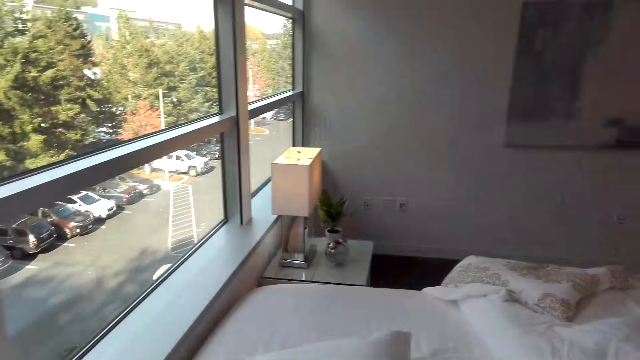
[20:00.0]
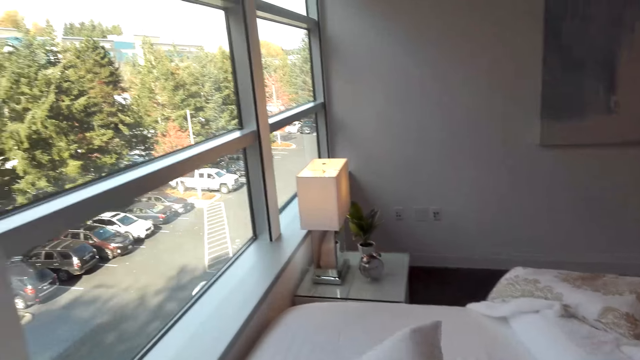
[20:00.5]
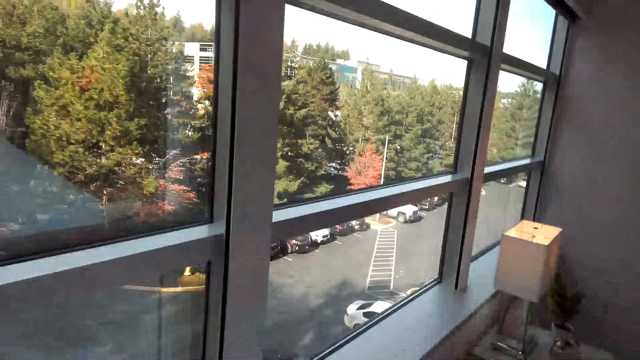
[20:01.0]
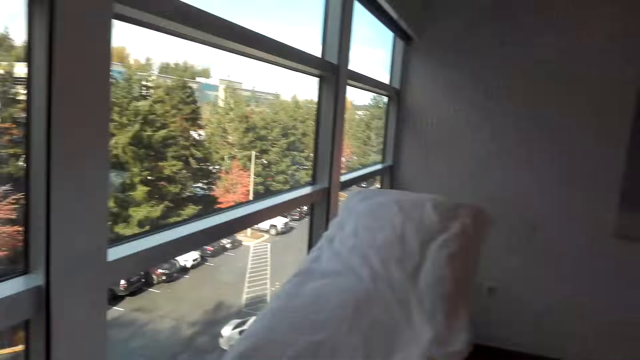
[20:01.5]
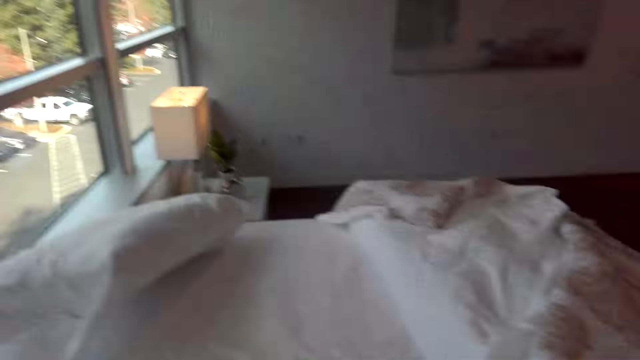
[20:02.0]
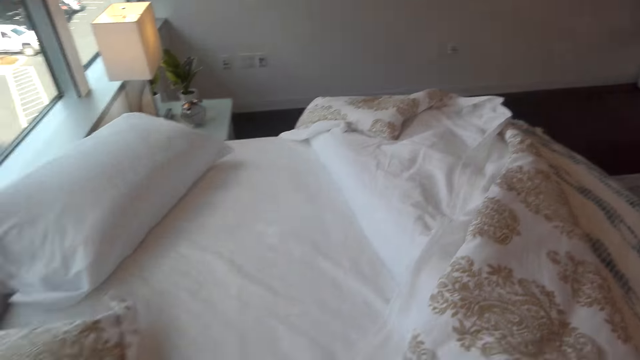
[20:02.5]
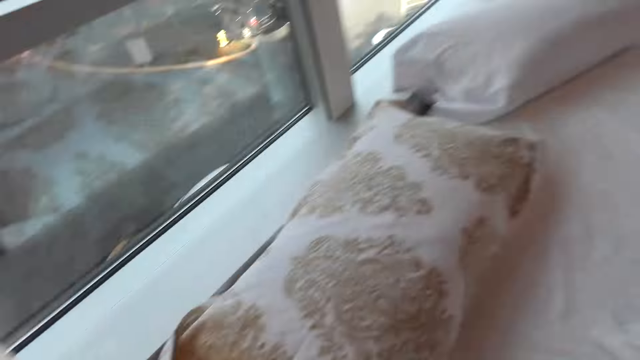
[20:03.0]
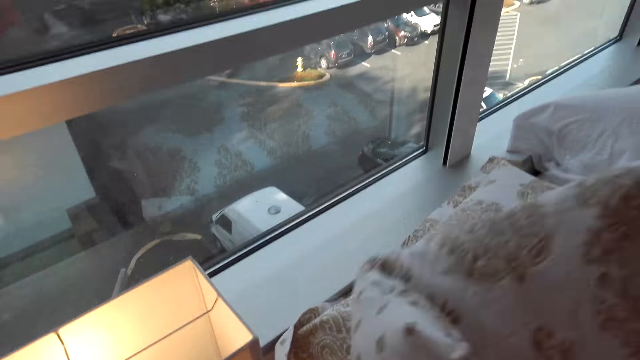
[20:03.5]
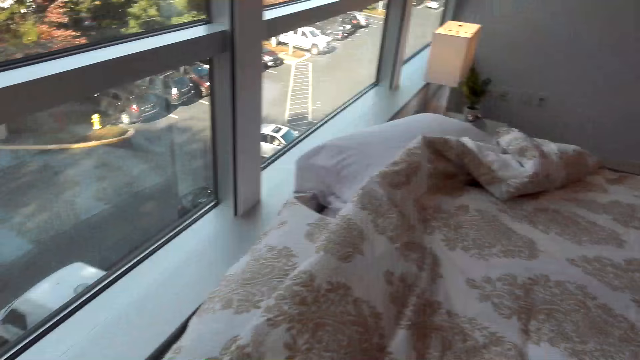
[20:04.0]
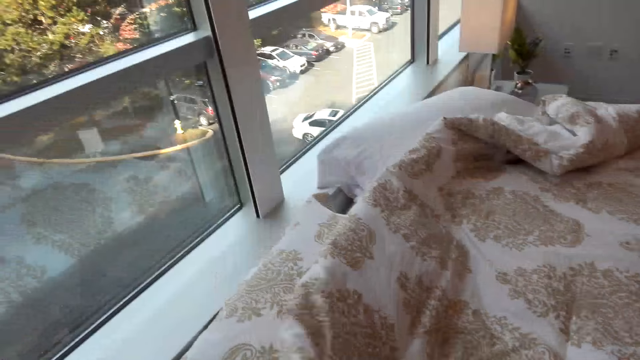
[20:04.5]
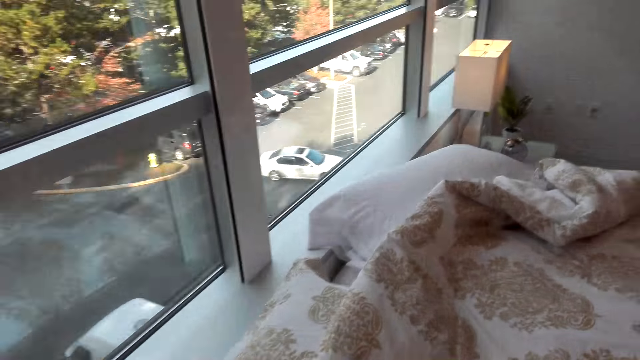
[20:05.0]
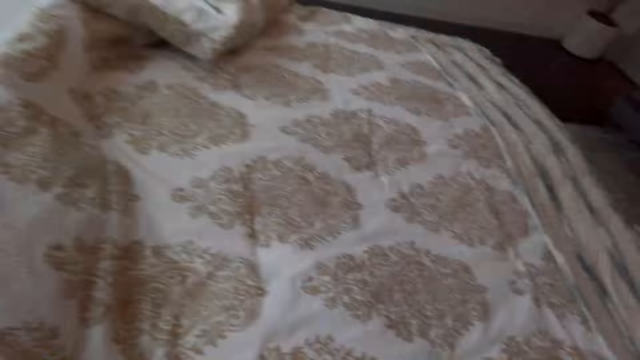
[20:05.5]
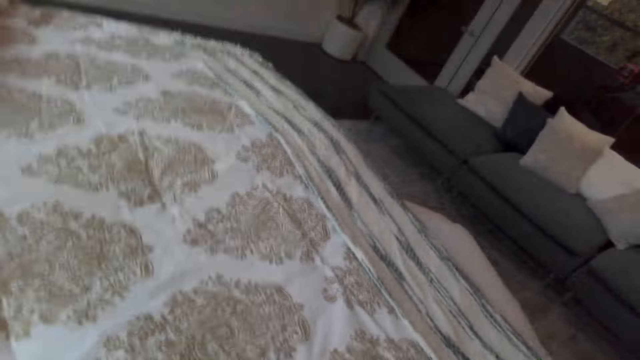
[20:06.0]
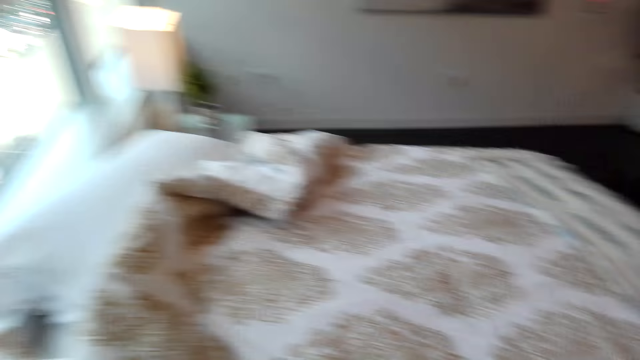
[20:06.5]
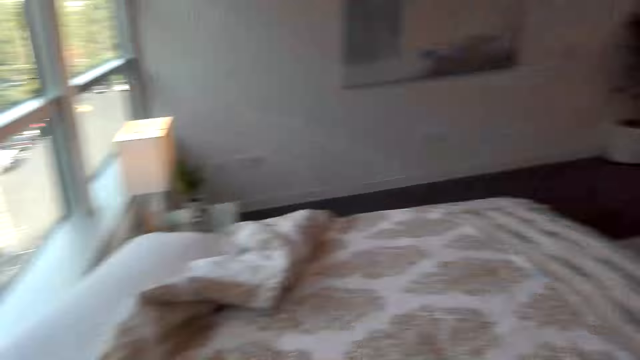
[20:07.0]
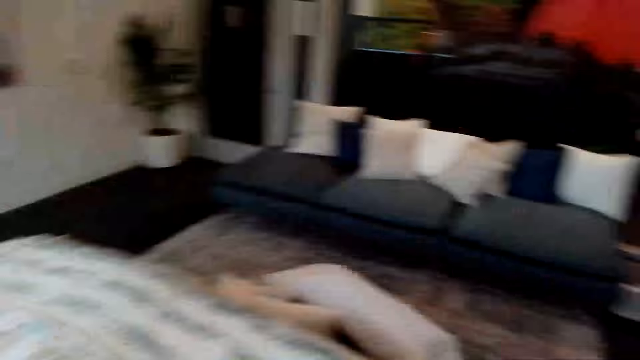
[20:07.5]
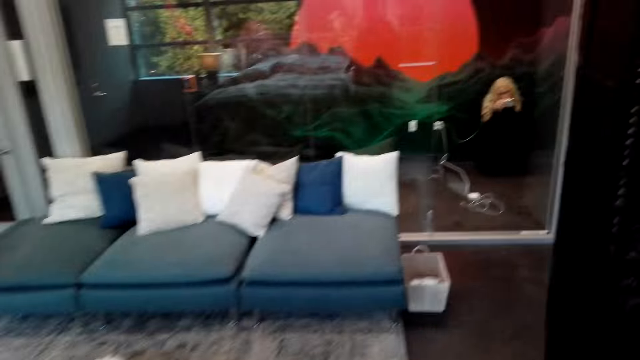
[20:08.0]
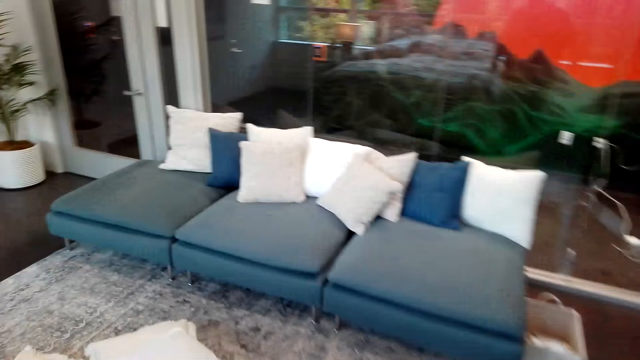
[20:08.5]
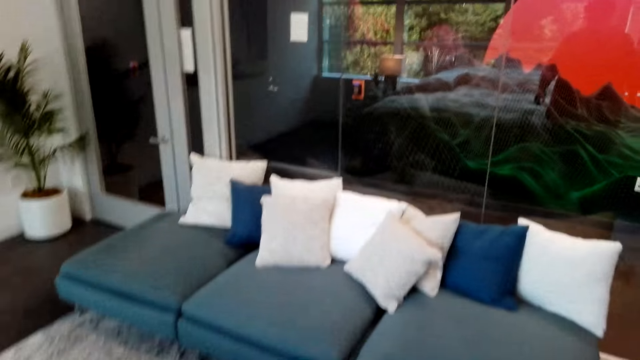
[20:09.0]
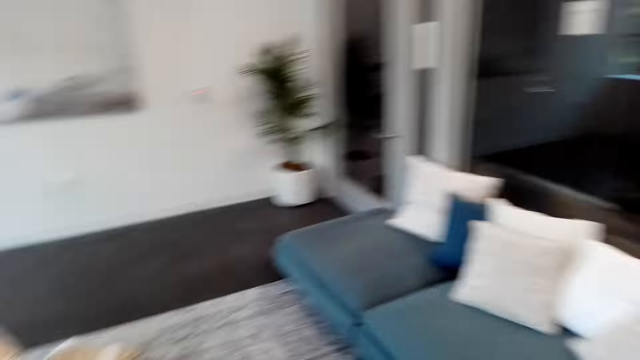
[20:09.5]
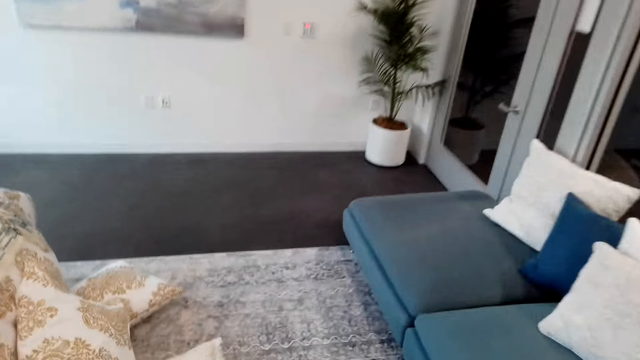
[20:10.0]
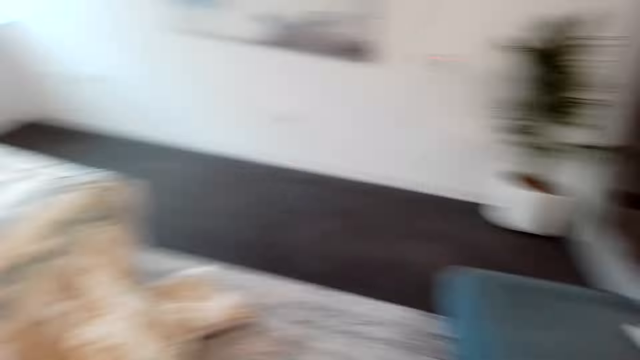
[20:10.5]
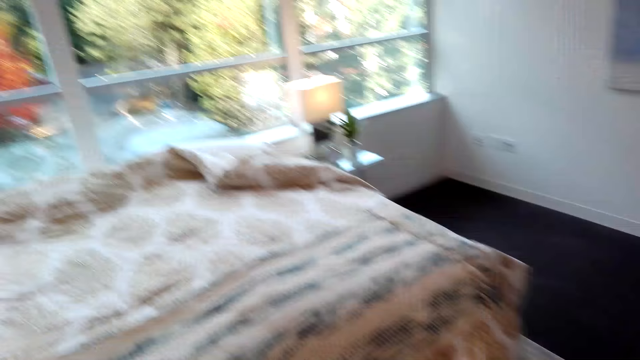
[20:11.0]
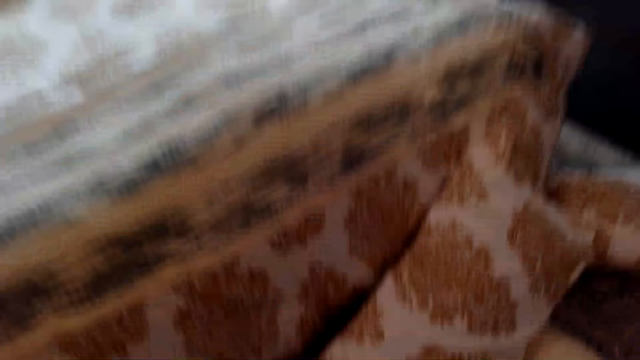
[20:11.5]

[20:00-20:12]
The camera wearer throws a pillow on the bed. They make the bed.

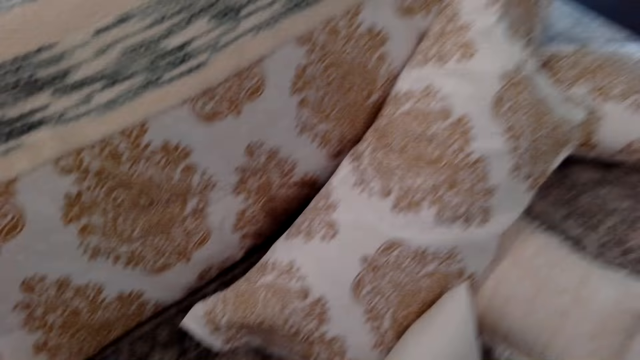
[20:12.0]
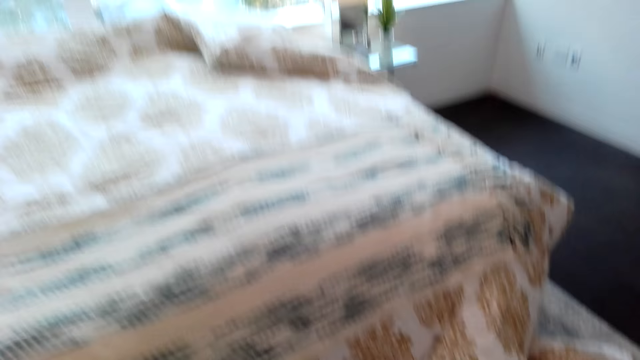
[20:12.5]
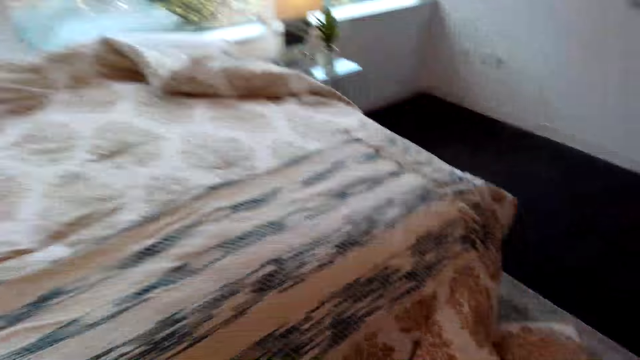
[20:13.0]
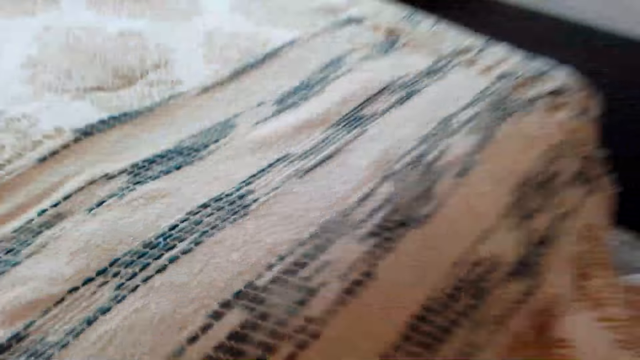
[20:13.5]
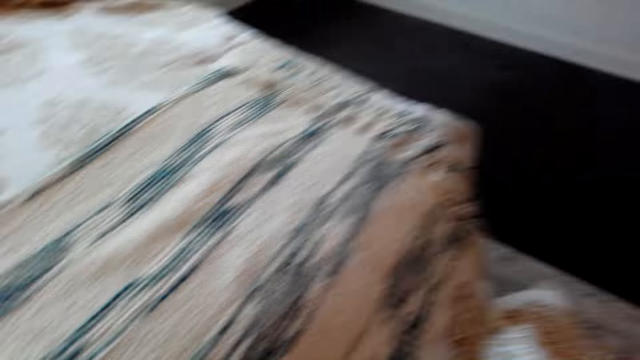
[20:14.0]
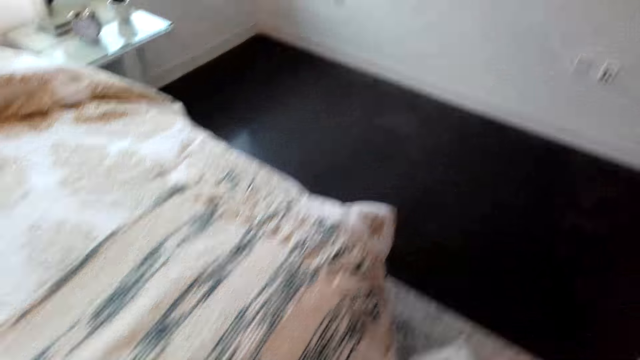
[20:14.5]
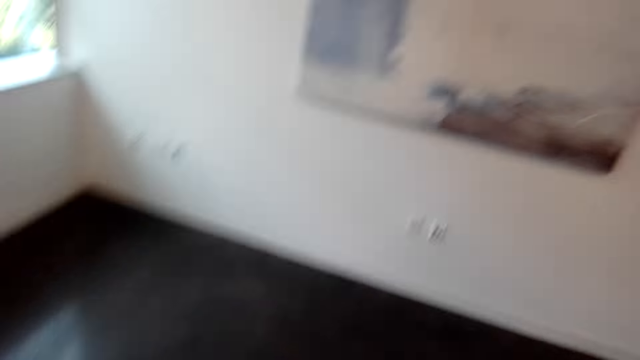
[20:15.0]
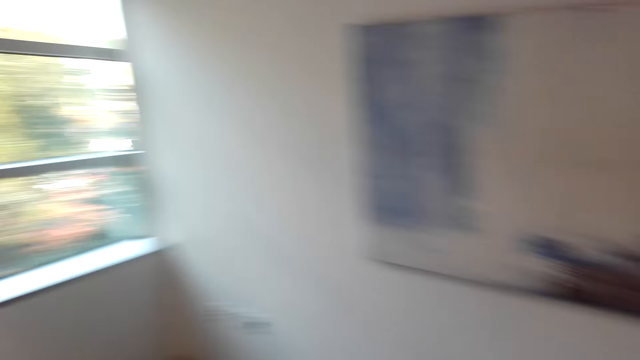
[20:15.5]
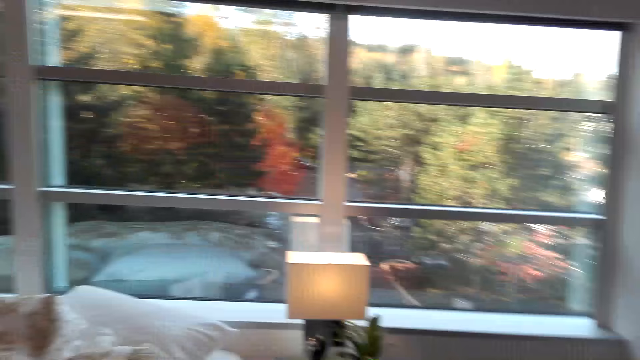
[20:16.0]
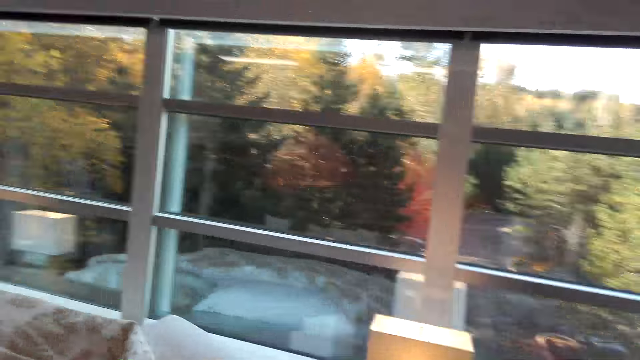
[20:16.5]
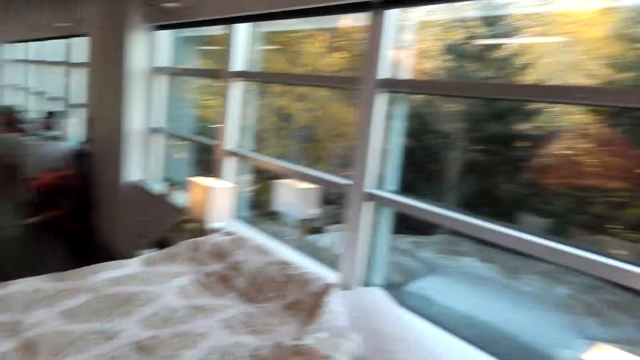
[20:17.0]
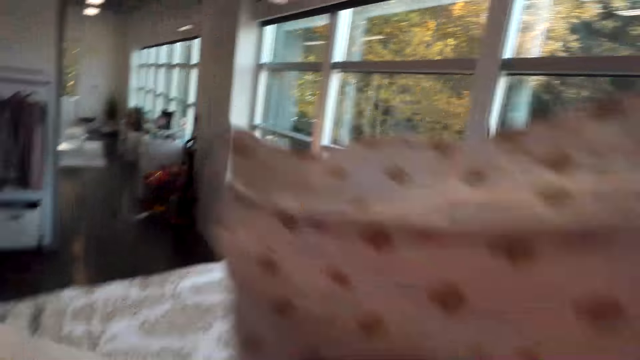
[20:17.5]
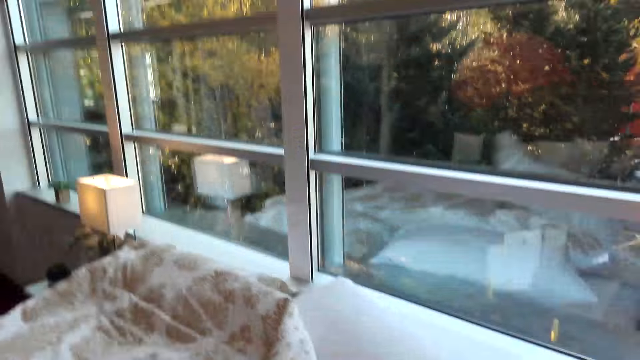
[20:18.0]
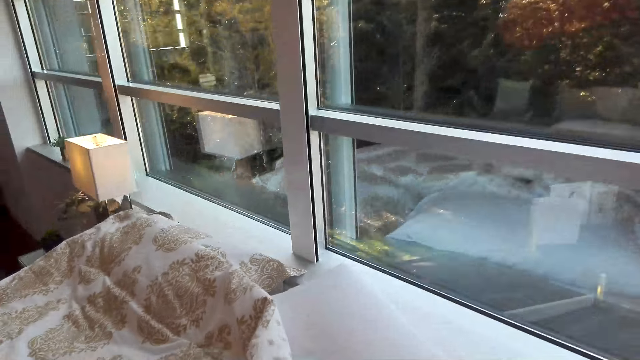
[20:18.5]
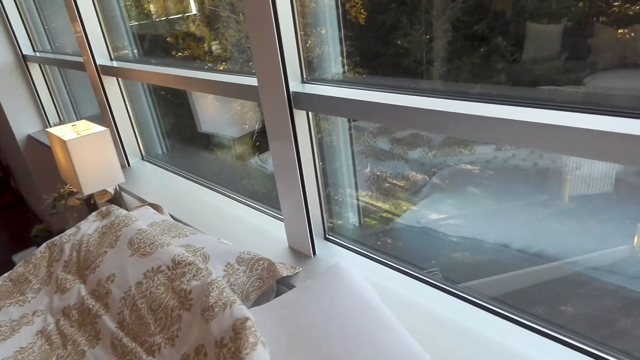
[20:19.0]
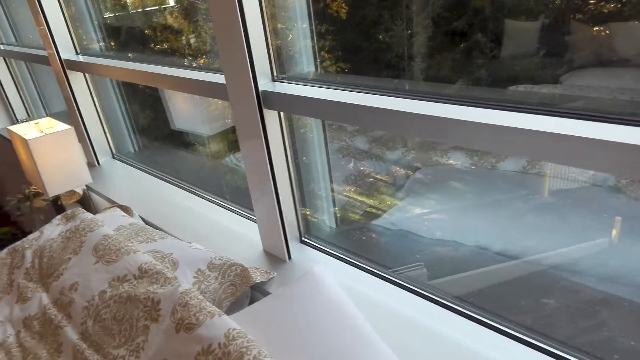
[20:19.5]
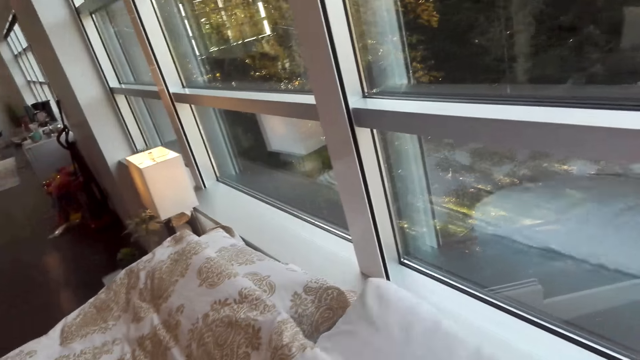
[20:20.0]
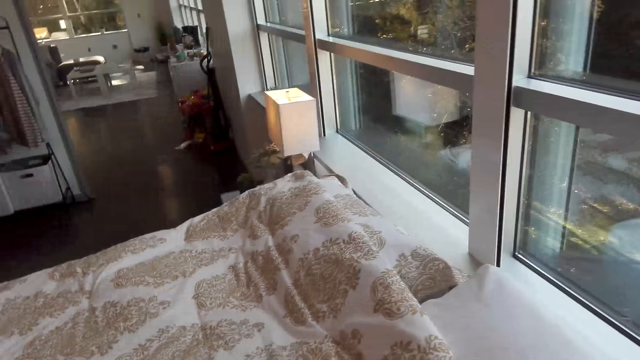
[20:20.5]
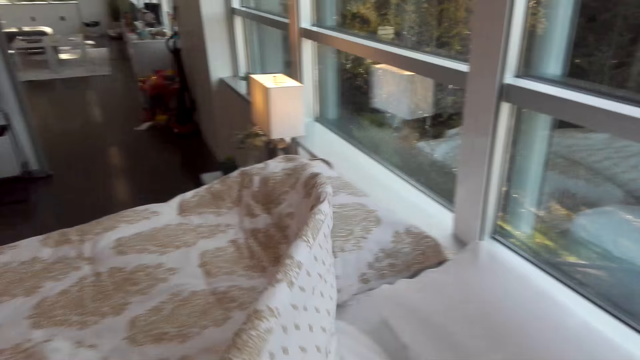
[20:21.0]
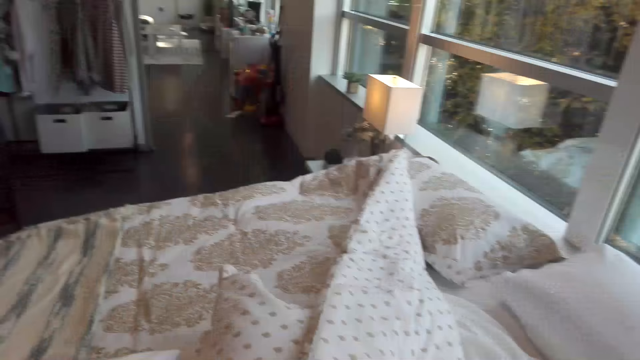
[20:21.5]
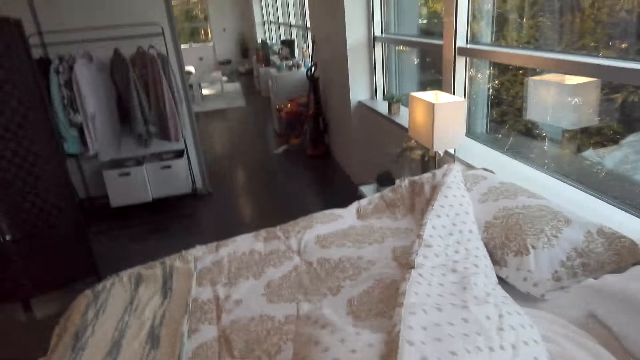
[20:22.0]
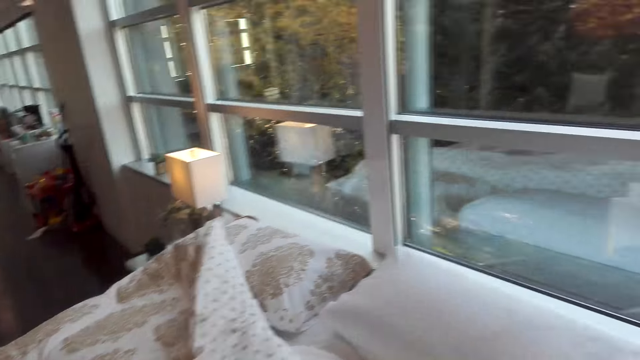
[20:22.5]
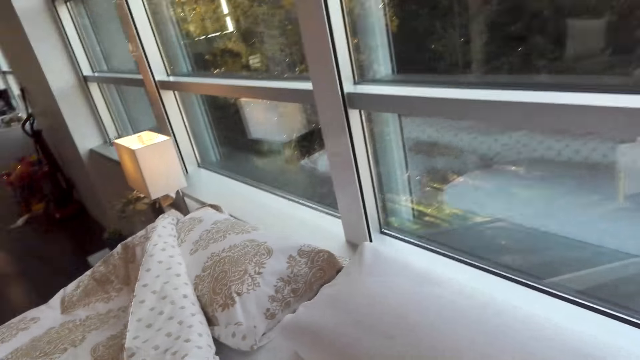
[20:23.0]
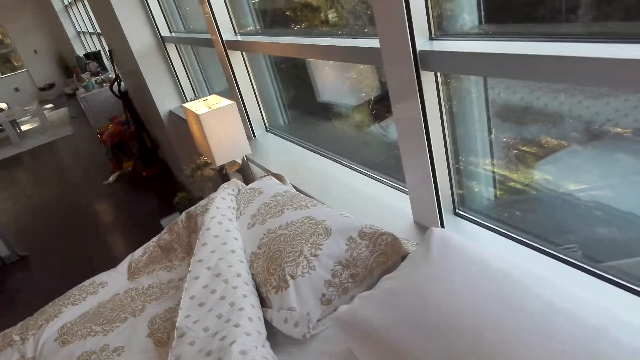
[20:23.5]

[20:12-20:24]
The camera wearer throws a pillow on the bed.
